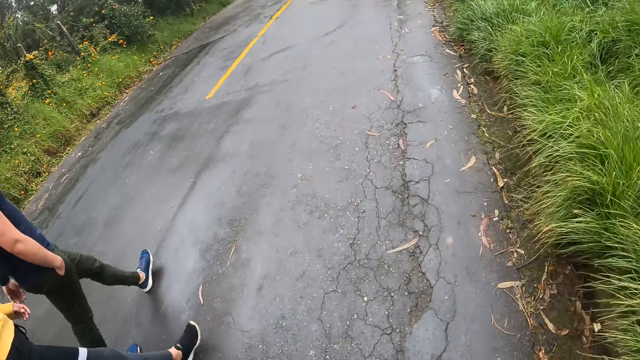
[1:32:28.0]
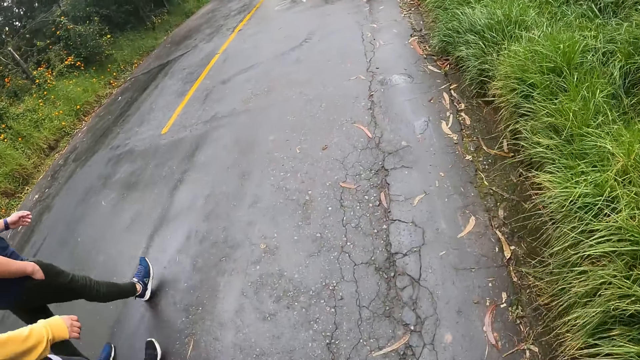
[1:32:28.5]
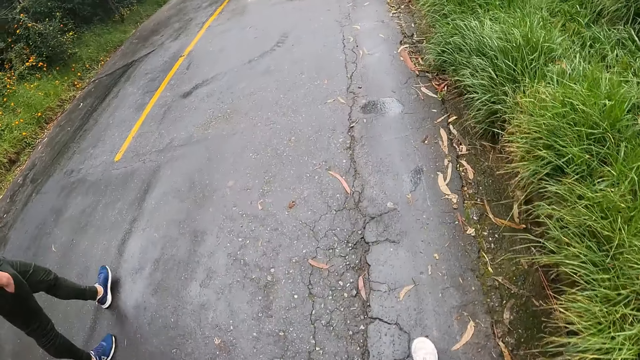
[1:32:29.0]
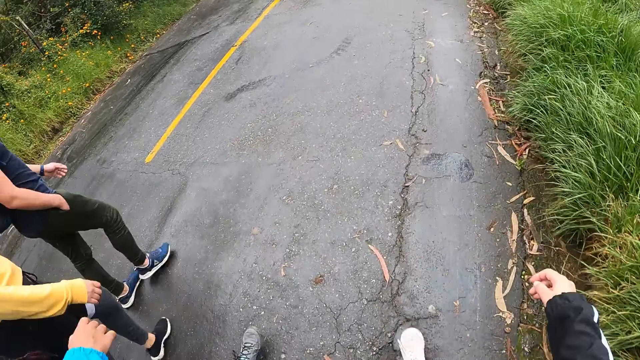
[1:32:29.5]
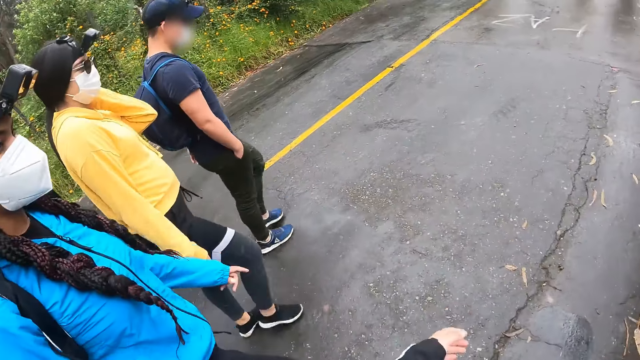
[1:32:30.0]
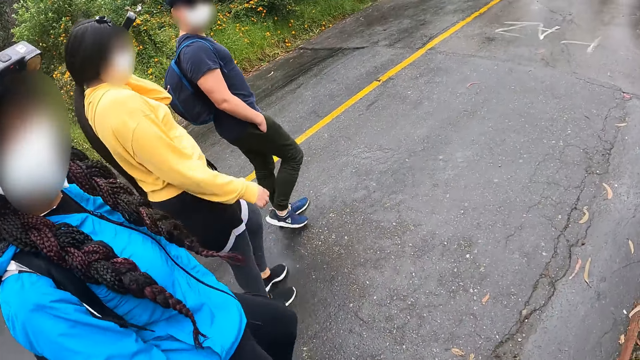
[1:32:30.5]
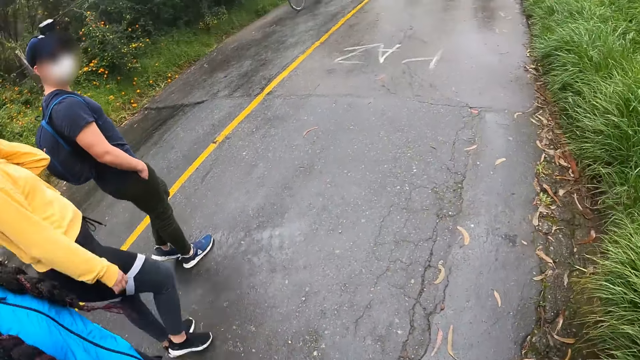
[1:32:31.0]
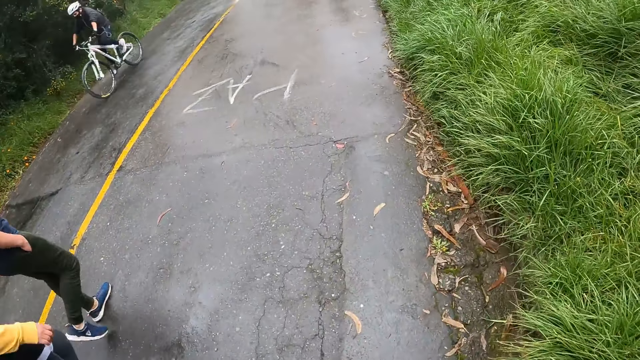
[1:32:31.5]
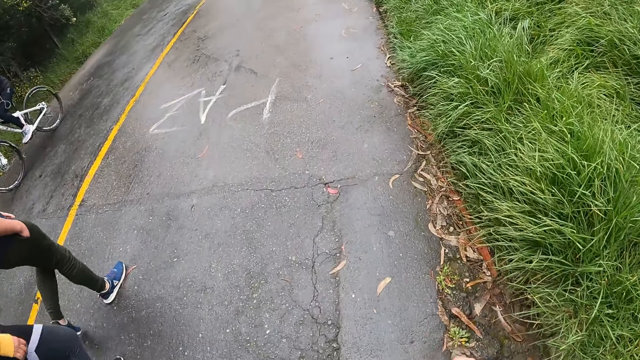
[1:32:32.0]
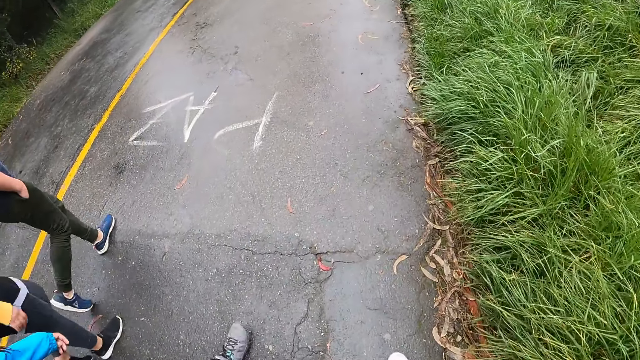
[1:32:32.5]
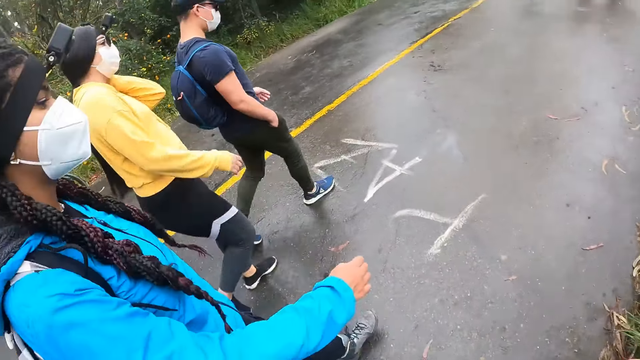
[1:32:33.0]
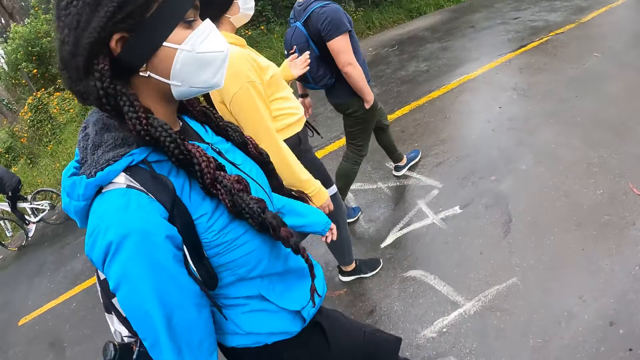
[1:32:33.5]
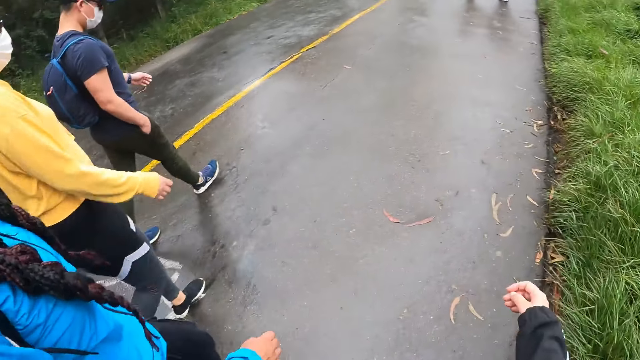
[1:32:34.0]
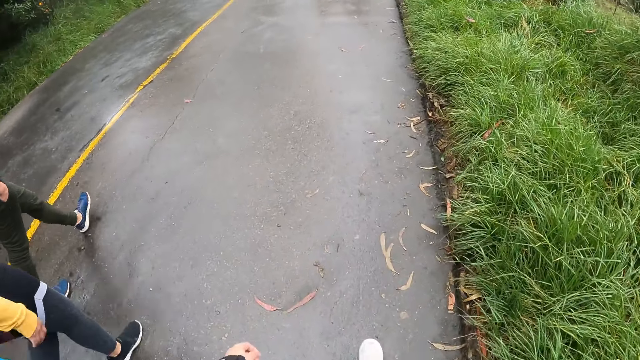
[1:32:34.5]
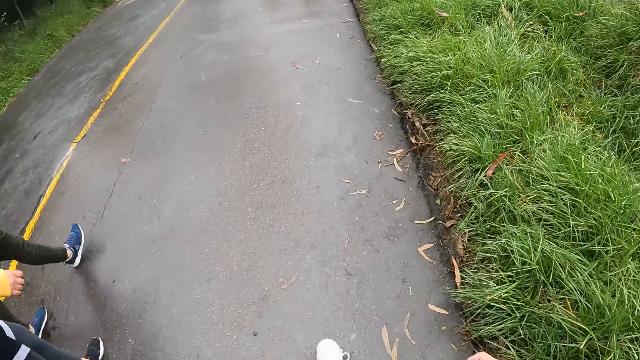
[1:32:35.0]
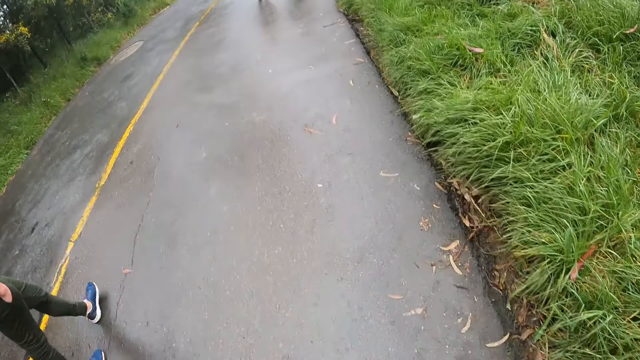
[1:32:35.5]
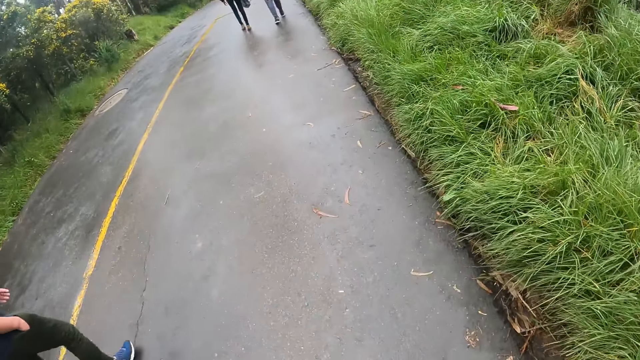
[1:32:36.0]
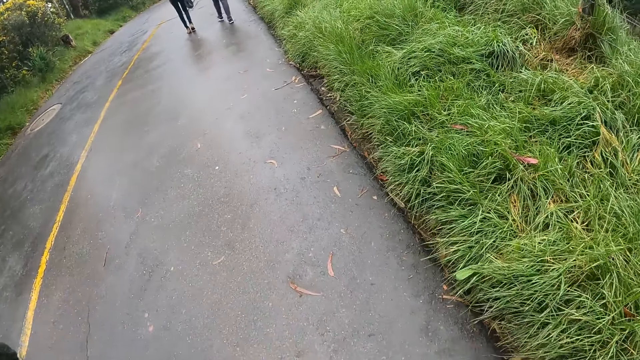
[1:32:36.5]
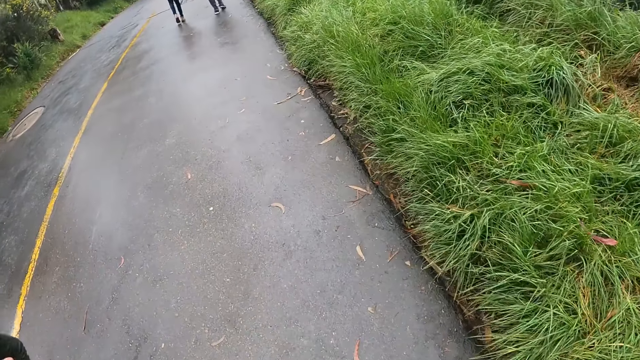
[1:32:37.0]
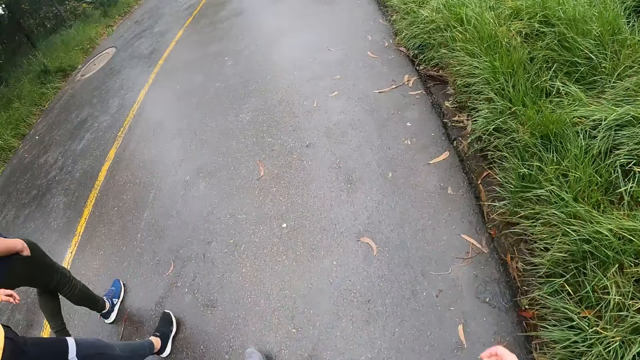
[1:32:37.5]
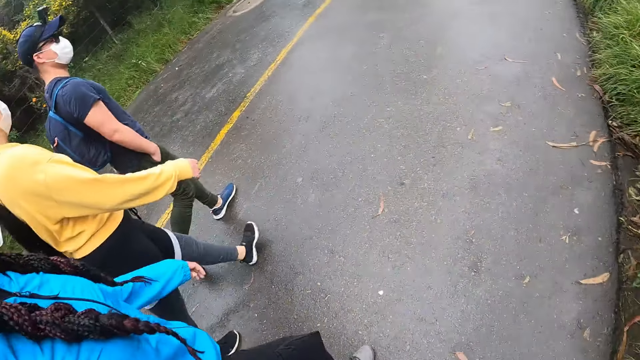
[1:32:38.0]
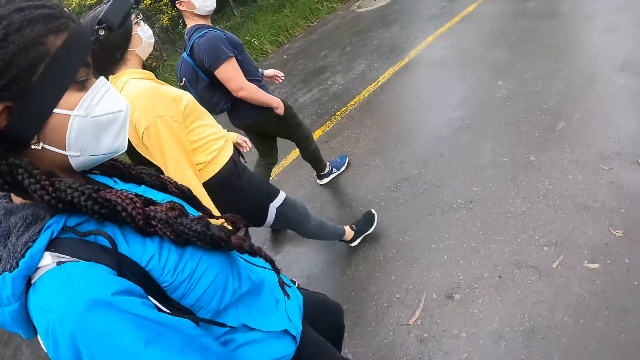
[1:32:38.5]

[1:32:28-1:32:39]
The woman touches her head with her left hand. A cyclist rides a bicycle past the camera wearer. The woman drops her left hand from her head.

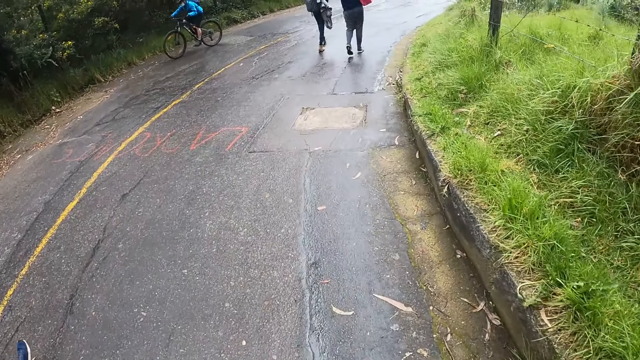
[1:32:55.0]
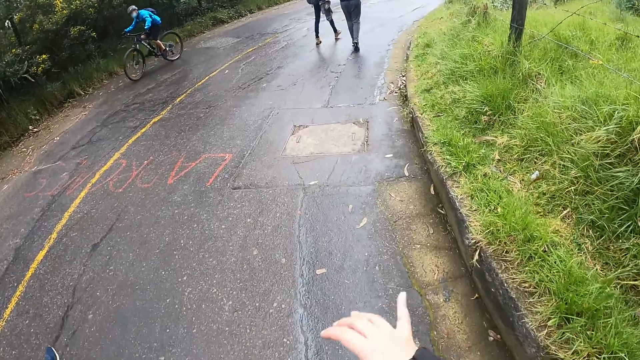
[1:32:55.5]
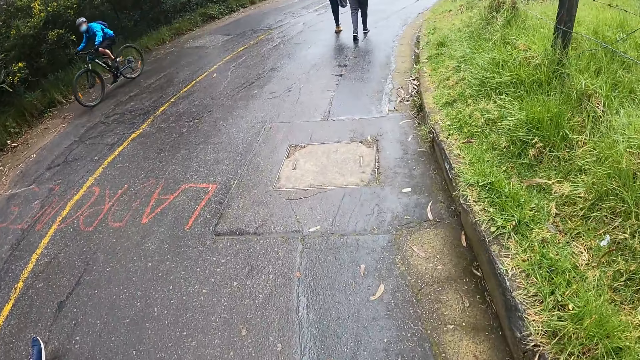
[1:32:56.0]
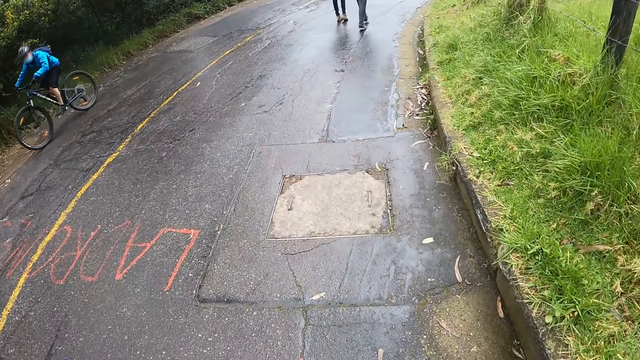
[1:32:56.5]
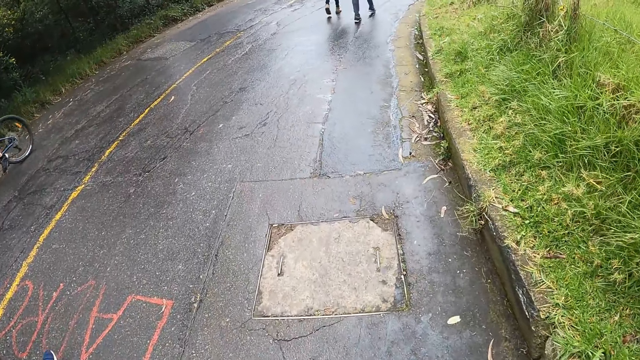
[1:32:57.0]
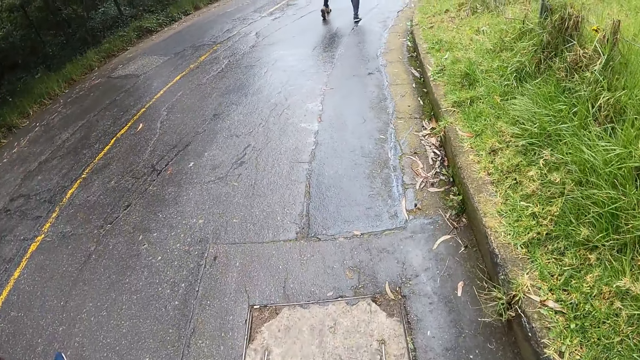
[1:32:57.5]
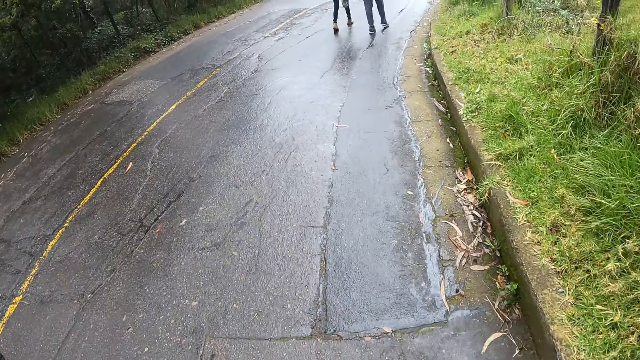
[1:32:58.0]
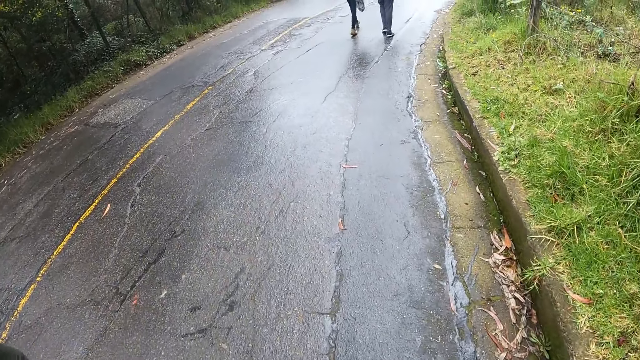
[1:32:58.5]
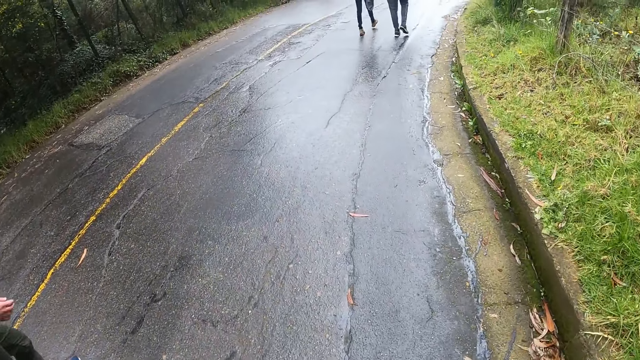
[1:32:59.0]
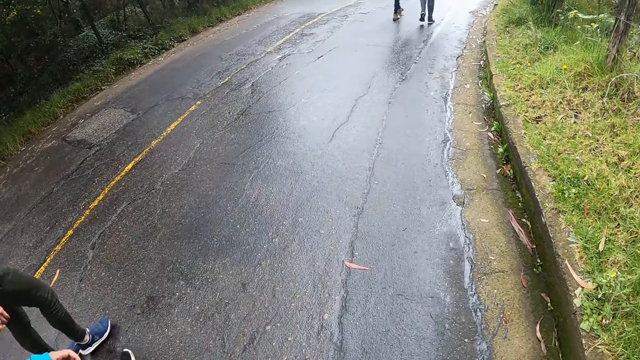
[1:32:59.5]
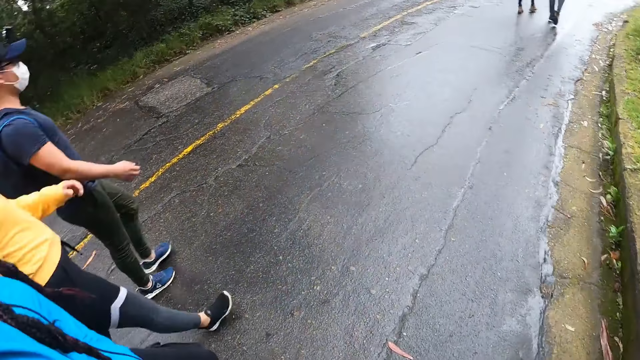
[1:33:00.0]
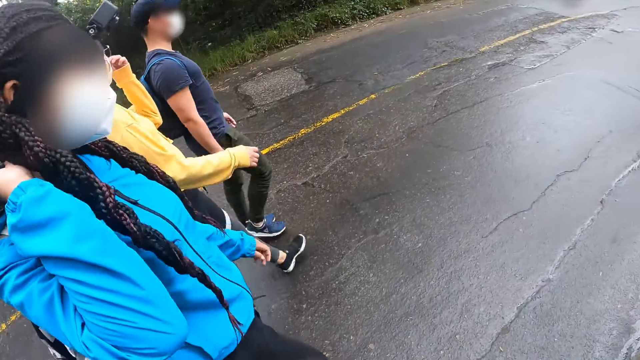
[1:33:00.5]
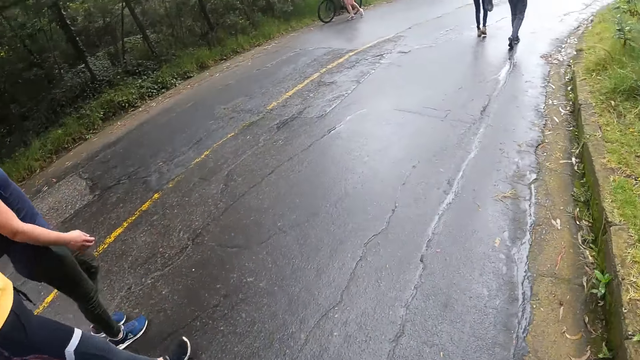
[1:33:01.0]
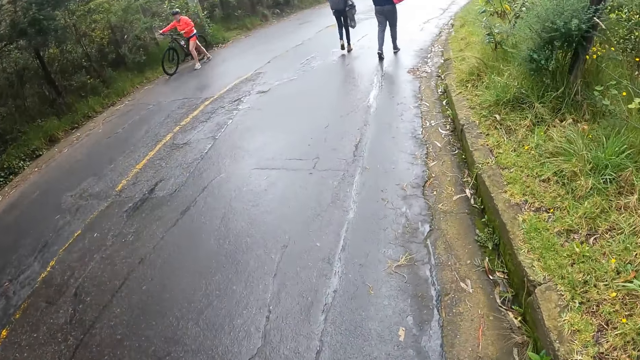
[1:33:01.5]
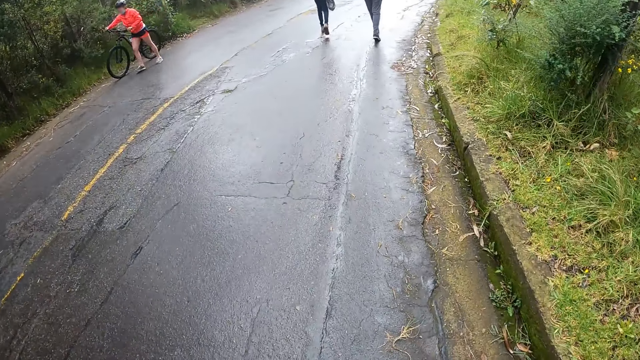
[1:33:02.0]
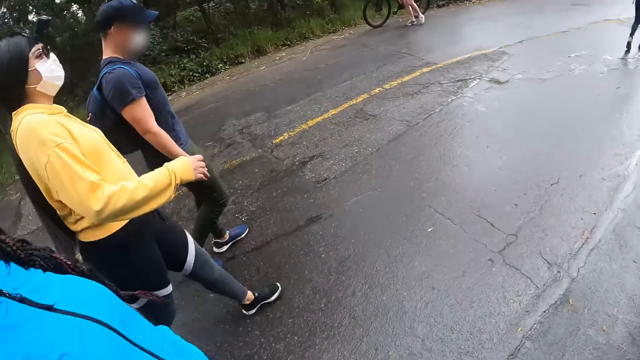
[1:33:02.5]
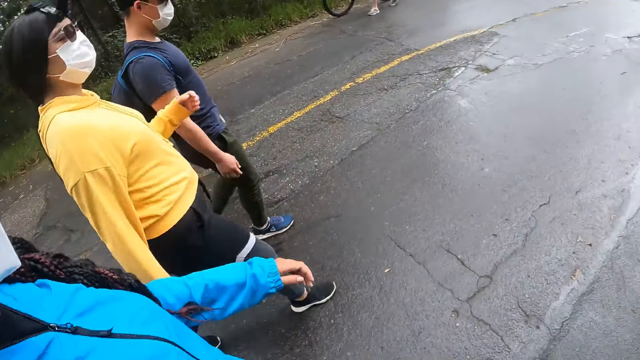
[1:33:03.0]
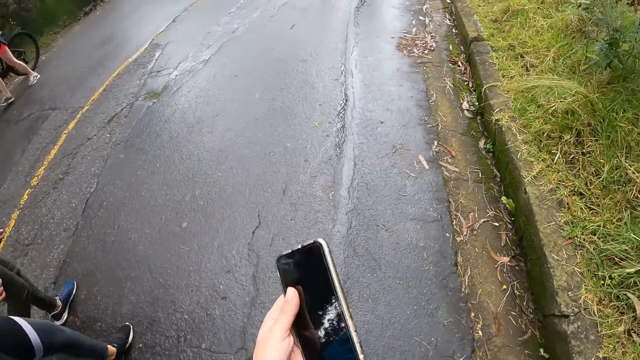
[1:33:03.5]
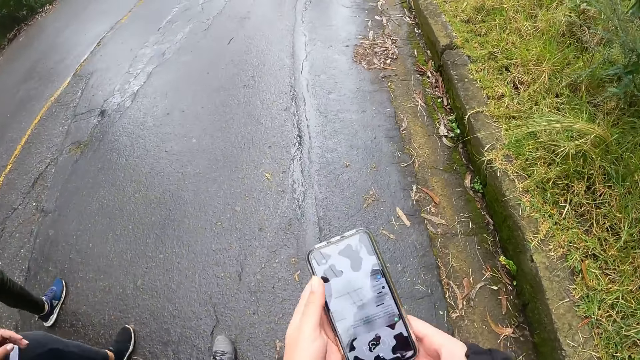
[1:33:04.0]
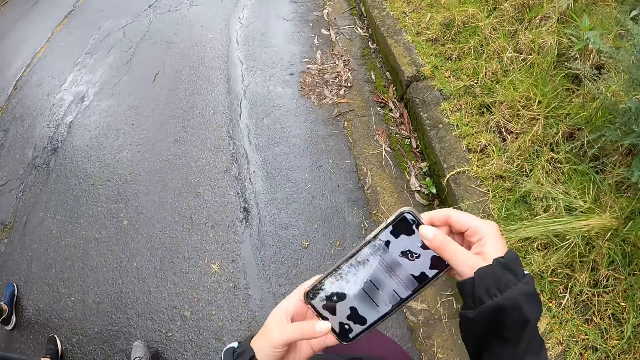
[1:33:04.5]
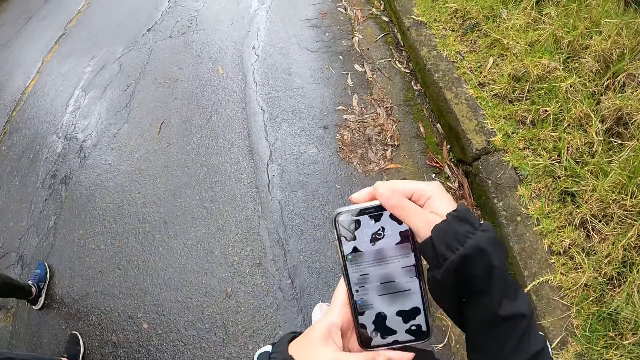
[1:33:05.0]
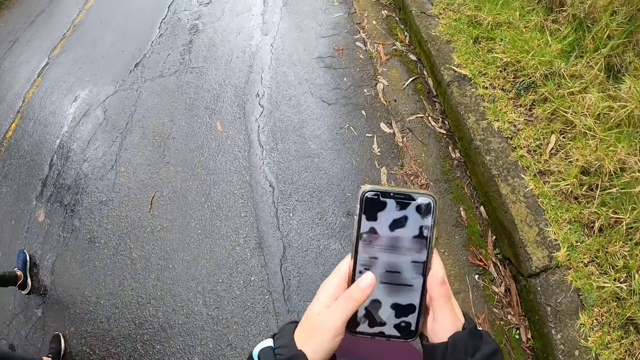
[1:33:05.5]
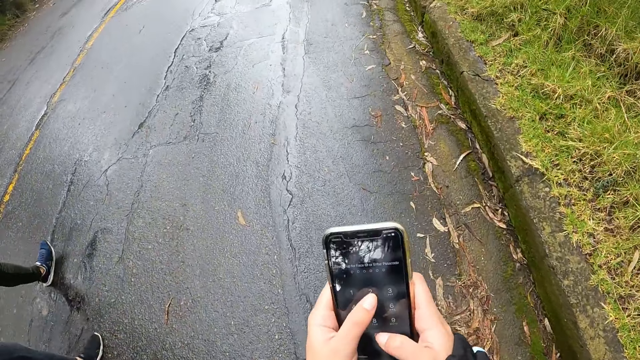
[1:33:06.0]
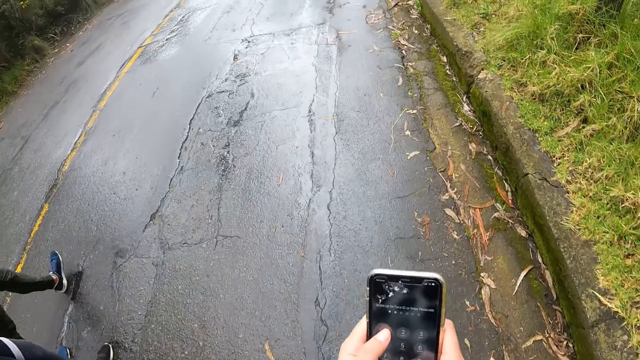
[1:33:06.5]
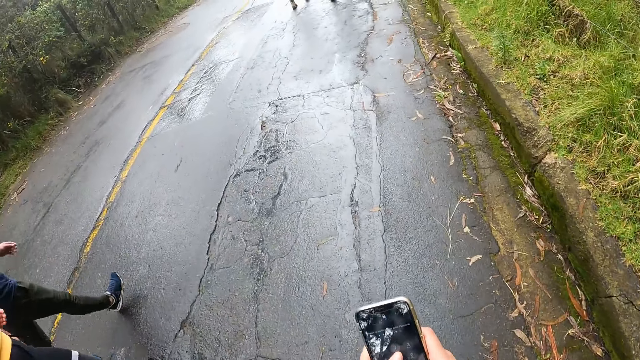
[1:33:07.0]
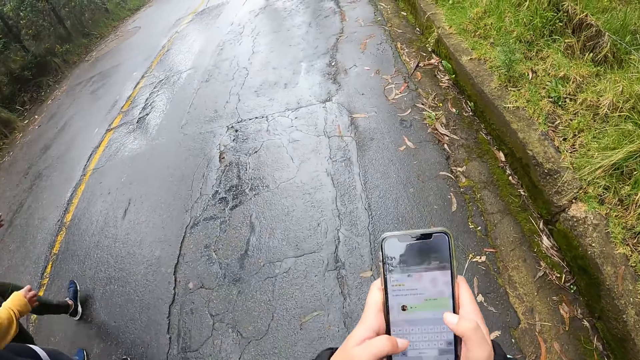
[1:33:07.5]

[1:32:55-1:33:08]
A cyclist rides a bicycle past the camera wearer. The woman scratches her hair with her right hand. Another woman adjusts her mask with her left hand. The camera wearer holds a phone with her left hand. Another cyclist walks past the camera wearer with a bicycle. The camera wearer holds the phone with both hands. She turns the phone with both hands and operates the phone with both hands.
